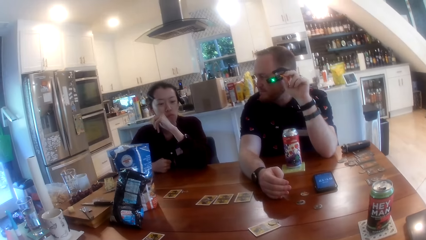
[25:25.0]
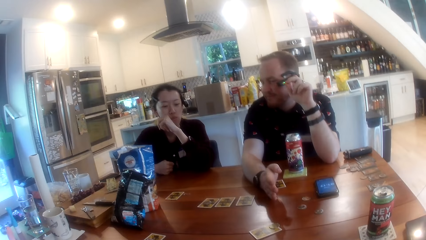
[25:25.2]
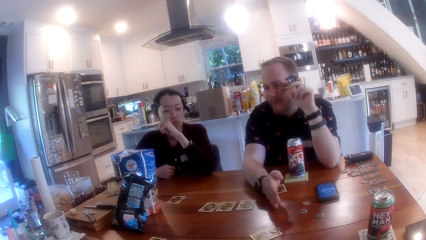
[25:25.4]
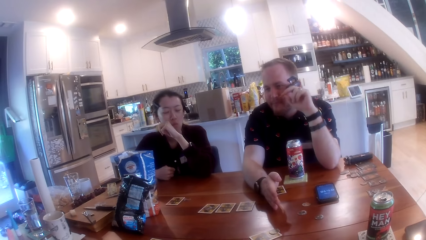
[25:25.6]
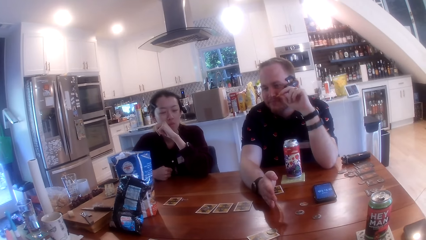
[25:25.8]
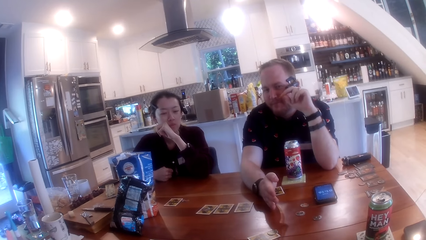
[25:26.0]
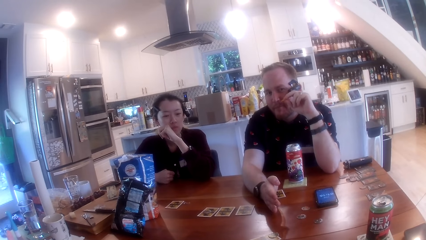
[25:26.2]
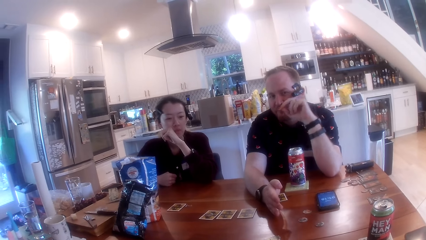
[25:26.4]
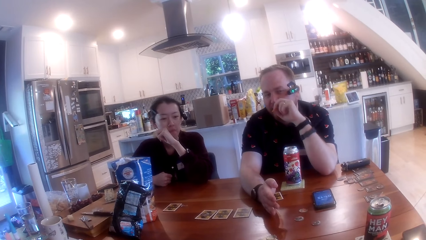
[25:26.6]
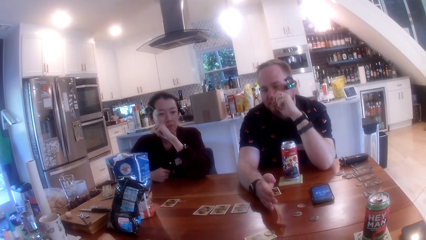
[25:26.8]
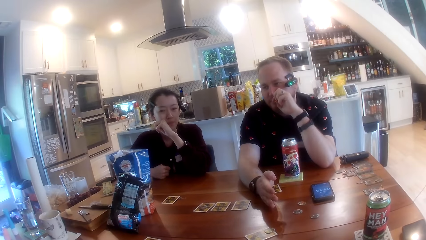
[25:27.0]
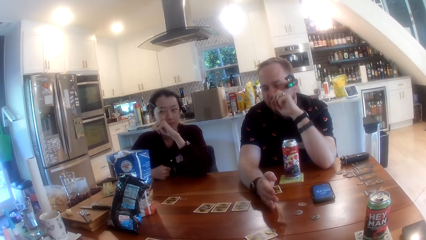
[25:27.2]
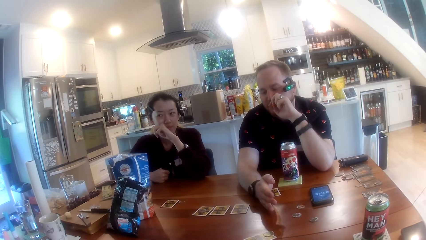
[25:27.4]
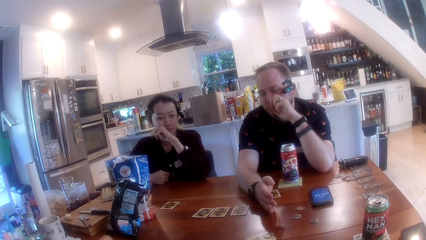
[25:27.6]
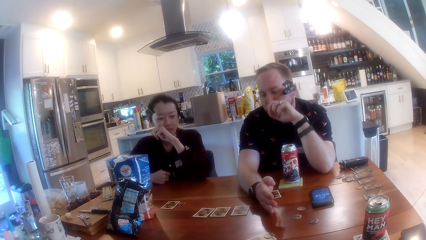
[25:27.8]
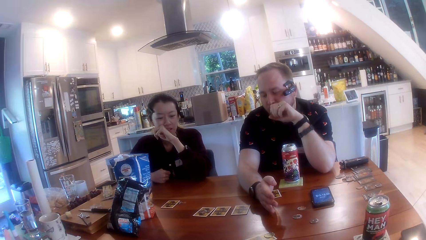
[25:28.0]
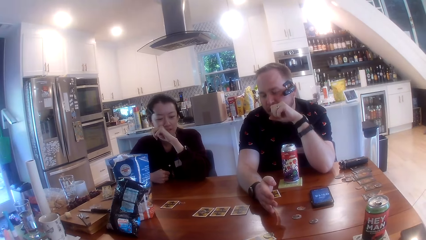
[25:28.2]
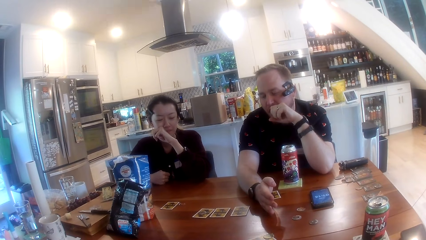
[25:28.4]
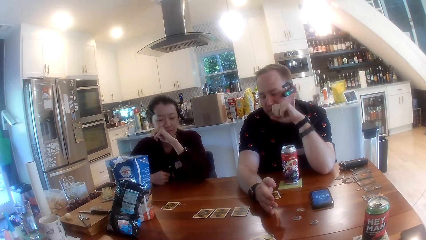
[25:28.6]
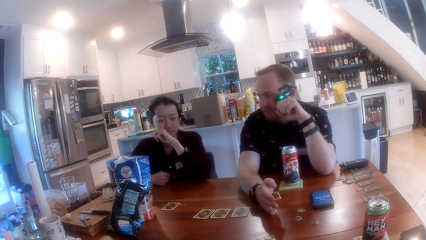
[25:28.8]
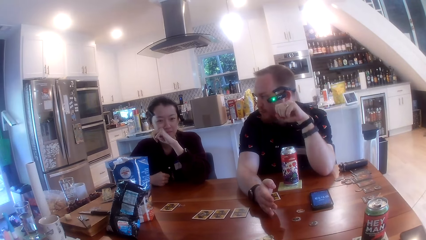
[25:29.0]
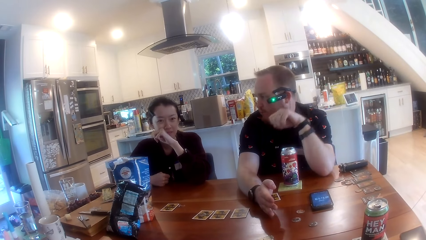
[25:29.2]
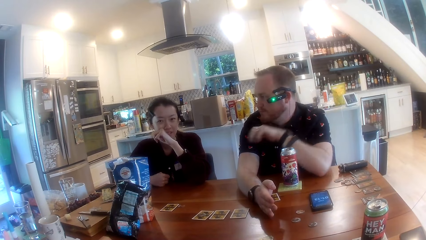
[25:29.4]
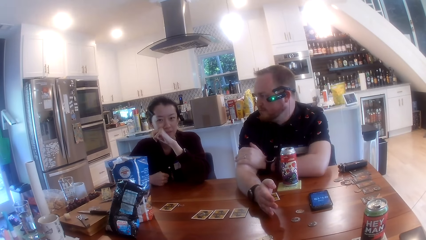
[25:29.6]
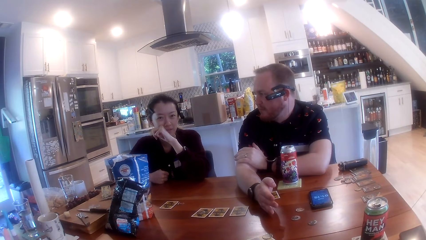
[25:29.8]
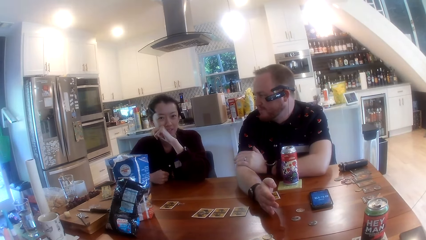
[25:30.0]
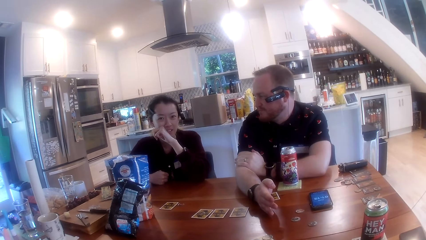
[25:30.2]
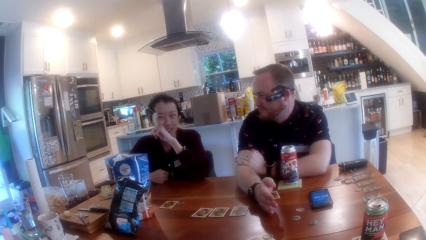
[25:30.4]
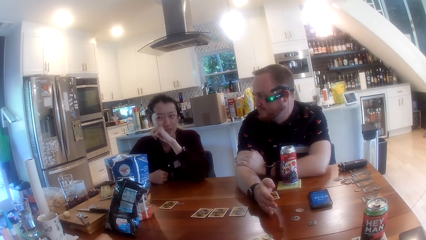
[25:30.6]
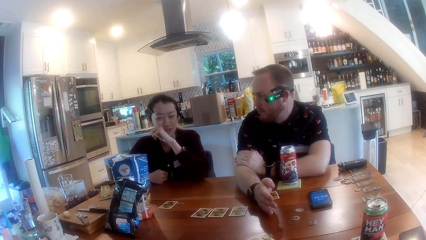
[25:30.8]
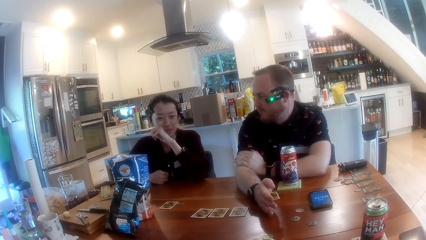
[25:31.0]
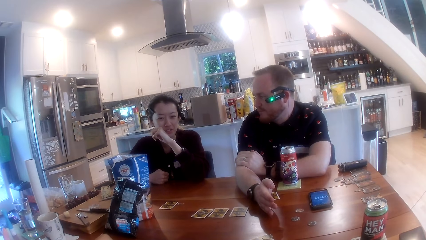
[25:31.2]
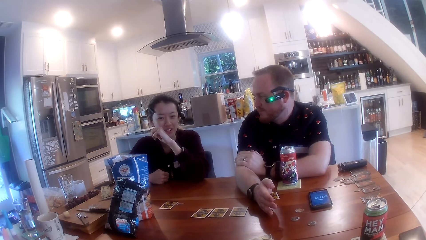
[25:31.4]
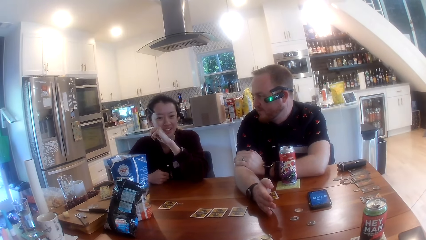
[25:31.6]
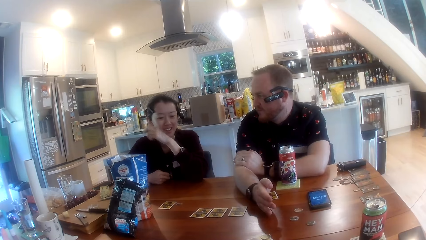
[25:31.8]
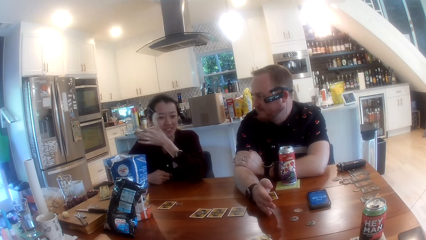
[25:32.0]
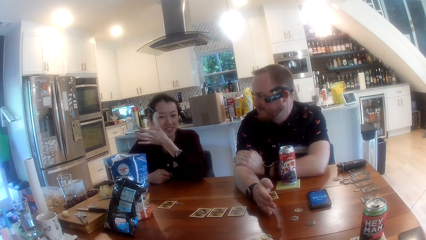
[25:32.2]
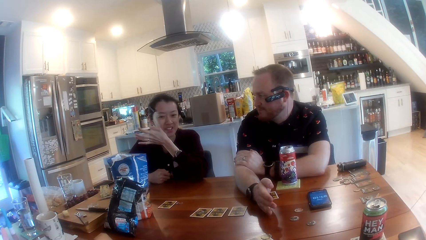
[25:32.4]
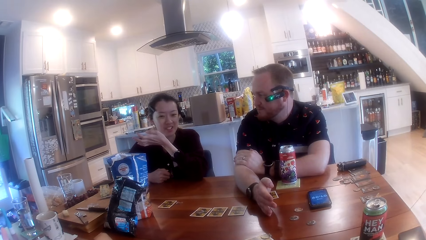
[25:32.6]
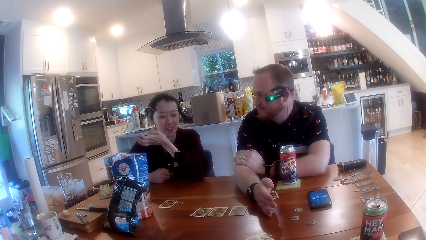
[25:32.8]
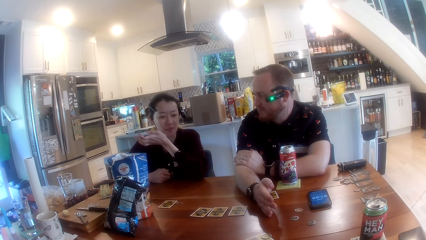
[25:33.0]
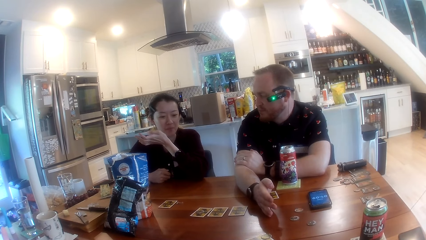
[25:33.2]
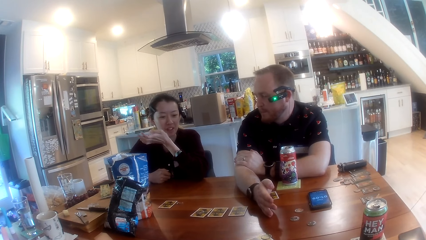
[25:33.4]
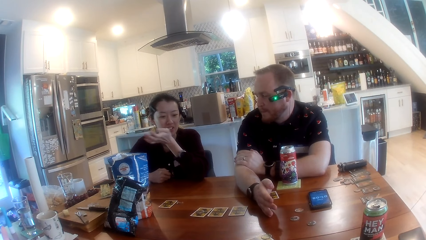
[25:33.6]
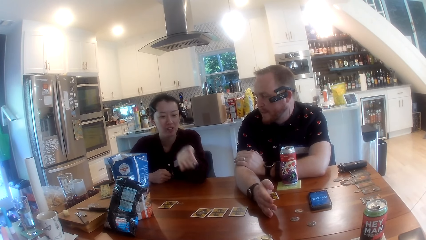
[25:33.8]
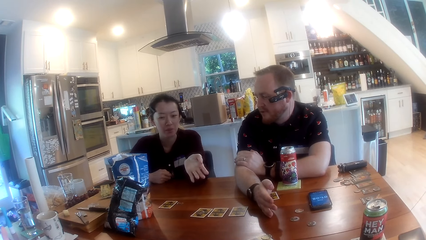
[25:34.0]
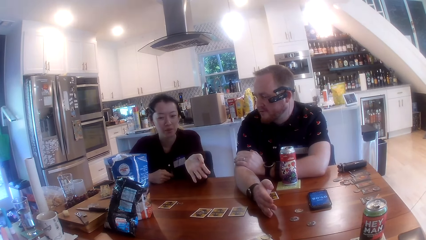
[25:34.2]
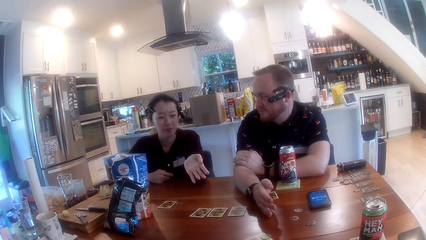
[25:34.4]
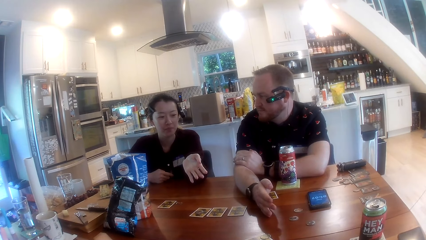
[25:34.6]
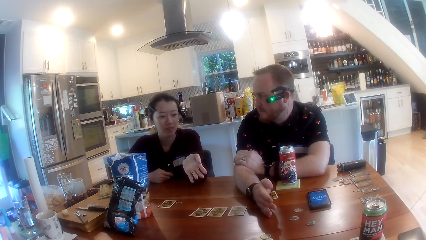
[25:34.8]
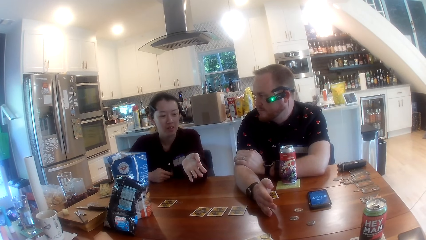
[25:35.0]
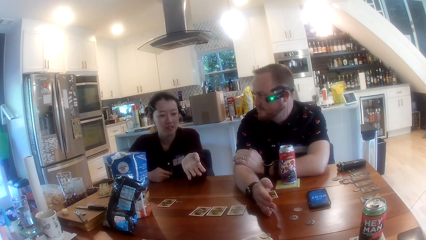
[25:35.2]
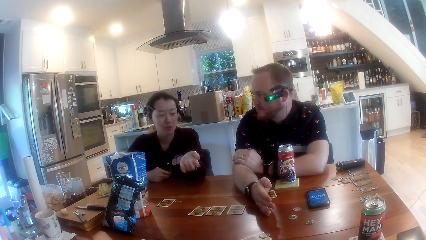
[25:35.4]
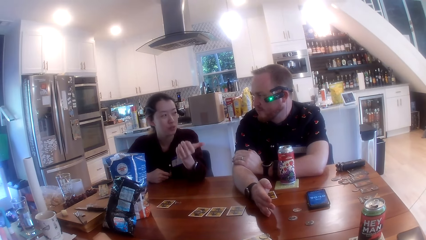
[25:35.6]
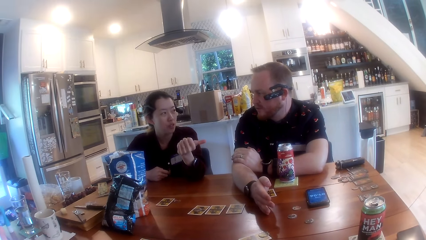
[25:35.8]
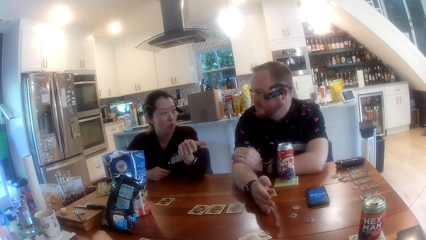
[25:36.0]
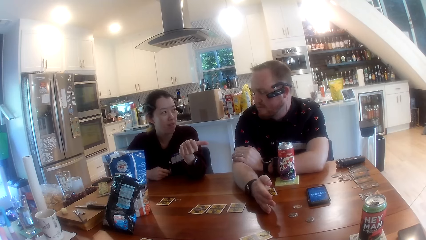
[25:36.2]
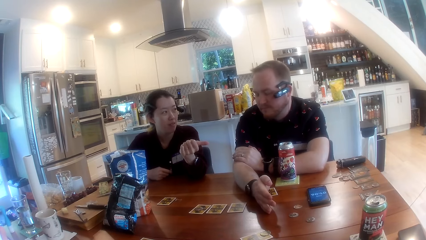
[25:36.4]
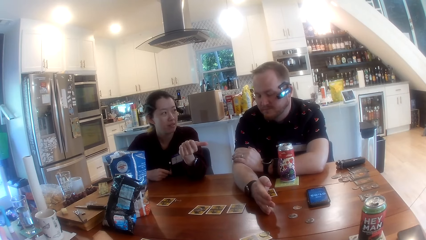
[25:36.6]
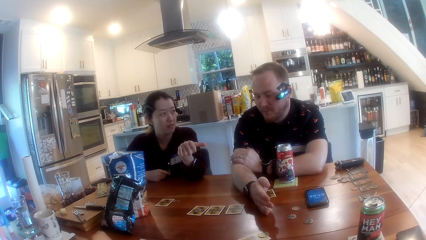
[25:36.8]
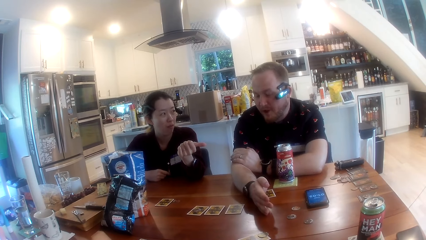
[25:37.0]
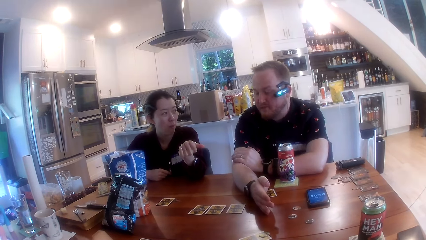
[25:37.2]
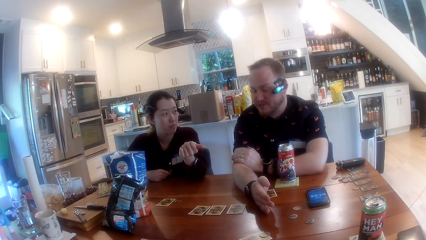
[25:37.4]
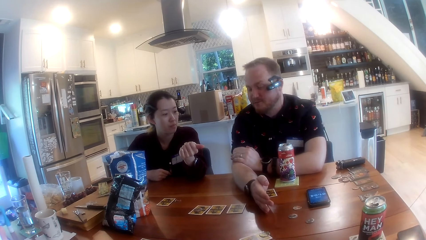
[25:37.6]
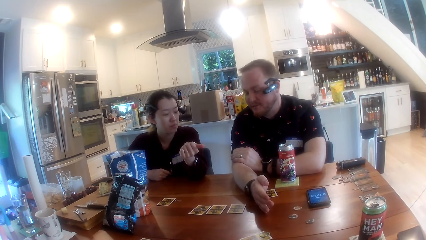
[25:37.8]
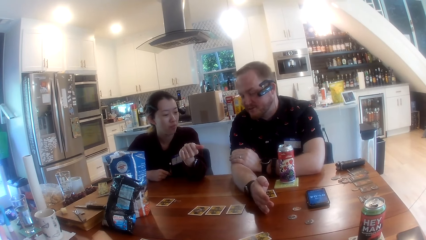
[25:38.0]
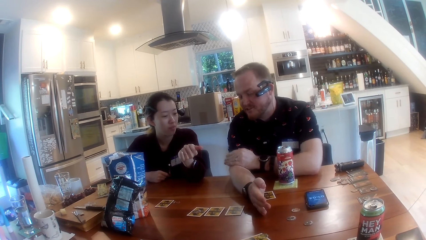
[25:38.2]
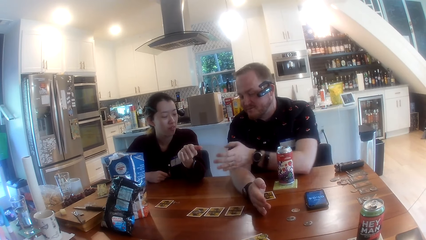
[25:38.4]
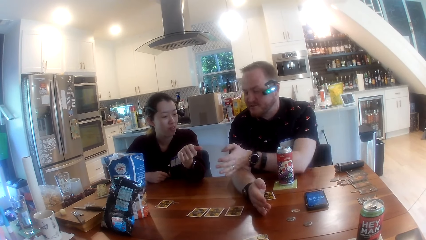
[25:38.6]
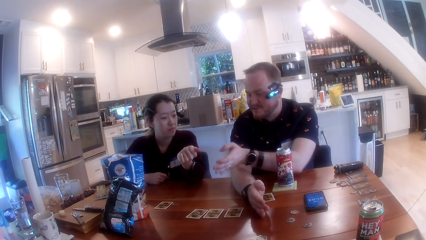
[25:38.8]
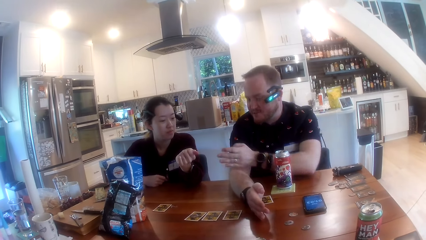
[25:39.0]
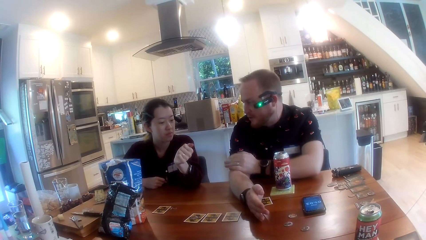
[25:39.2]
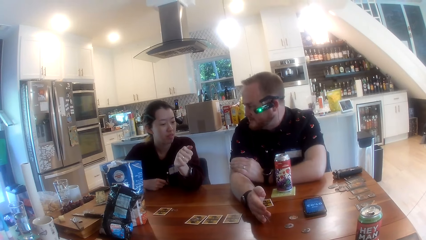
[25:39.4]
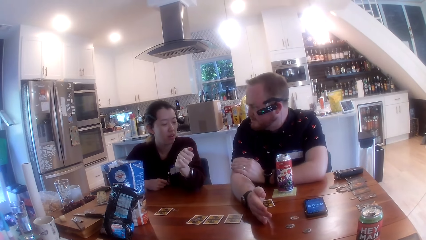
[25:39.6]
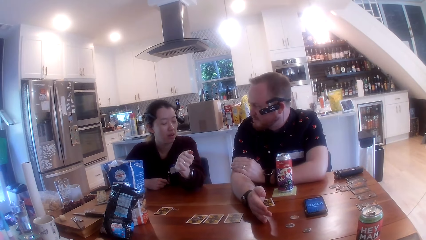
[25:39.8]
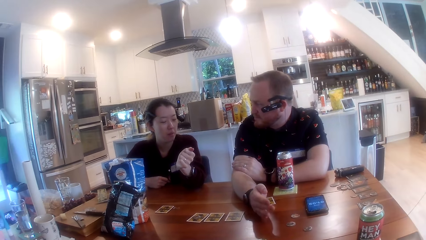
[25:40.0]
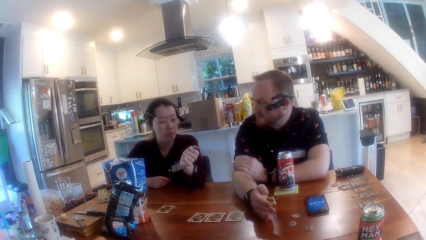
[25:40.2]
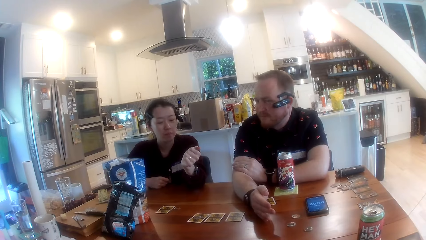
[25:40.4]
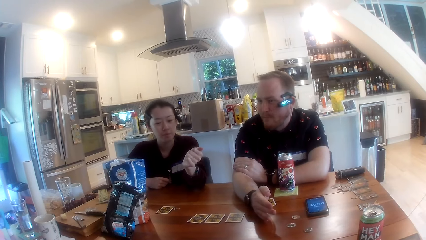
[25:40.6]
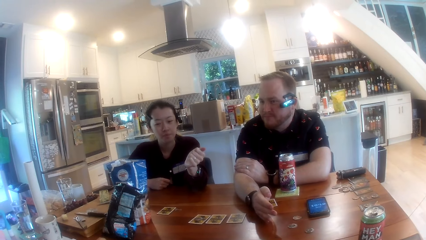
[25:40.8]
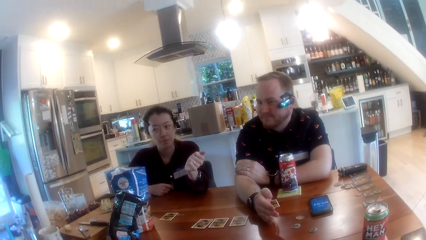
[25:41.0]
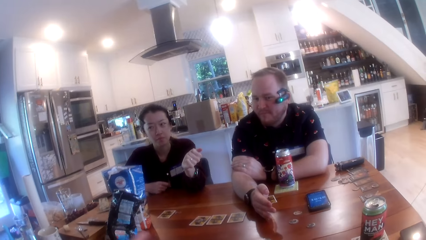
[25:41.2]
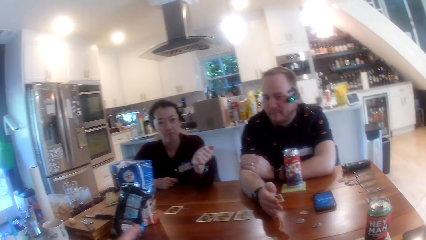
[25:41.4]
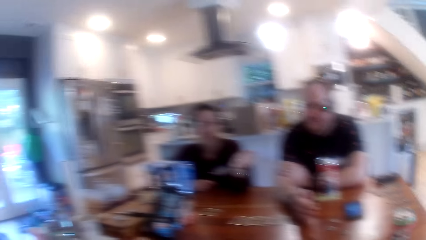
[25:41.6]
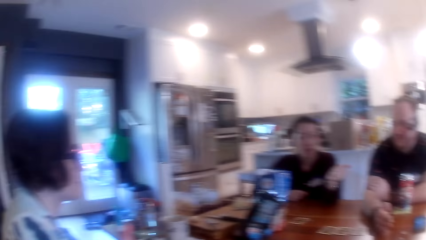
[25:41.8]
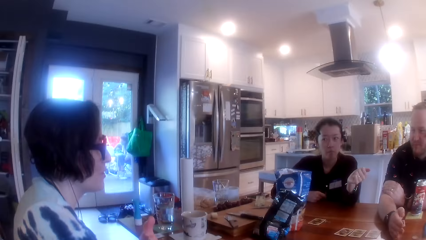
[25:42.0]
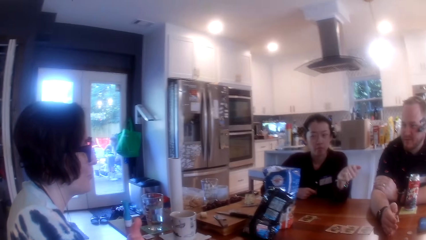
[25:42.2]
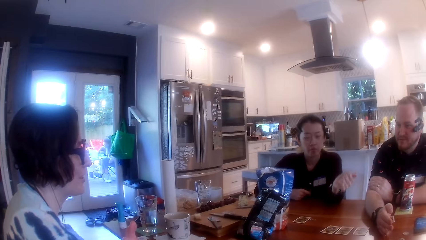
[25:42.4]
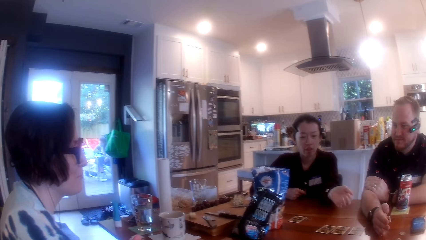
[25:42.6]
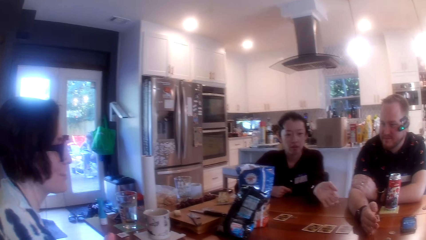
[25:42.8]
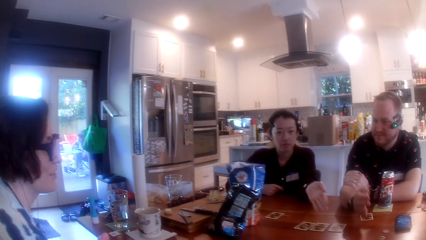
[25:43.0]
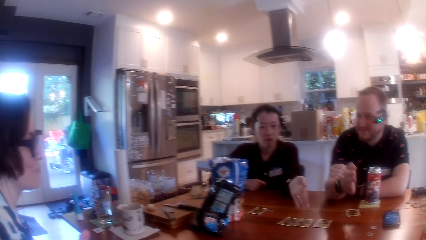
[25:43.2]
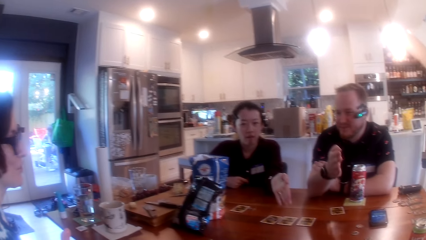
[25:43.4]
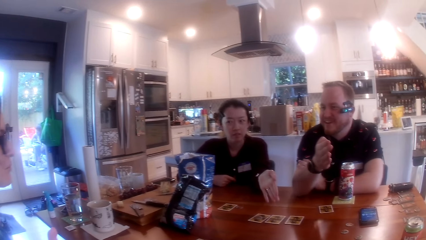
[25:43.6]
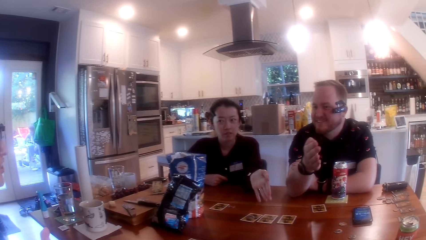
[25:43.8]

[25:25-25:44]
The camera wearer looks around. A man talks with a lady. Another lady talks with the man.
